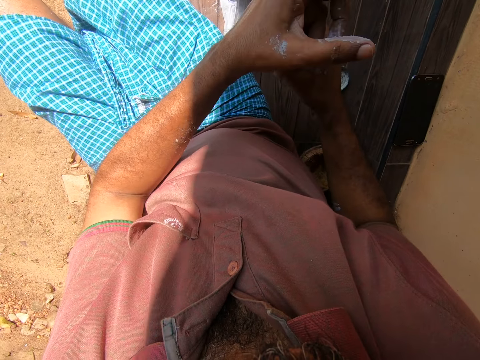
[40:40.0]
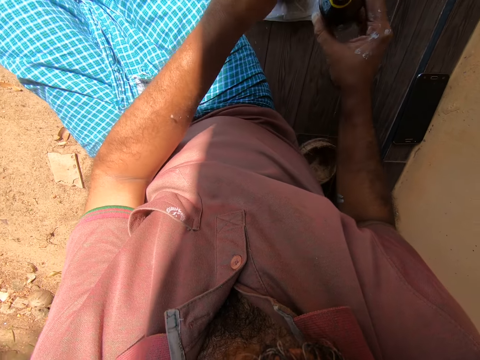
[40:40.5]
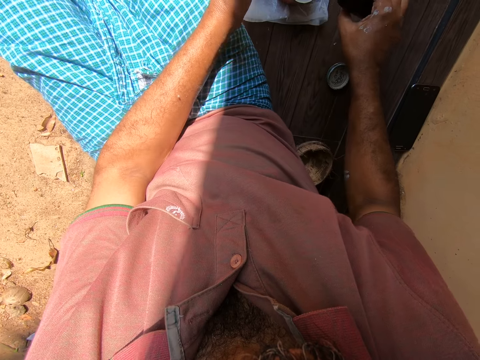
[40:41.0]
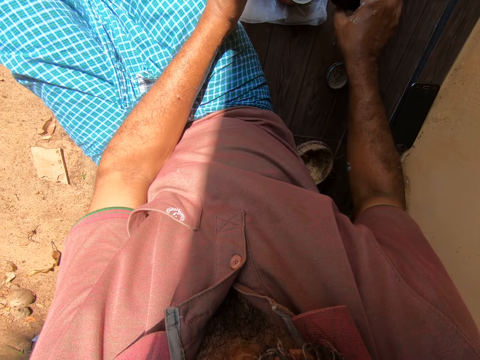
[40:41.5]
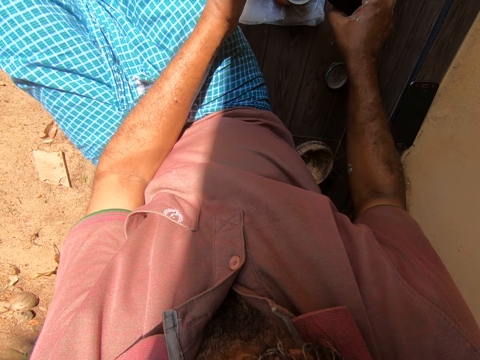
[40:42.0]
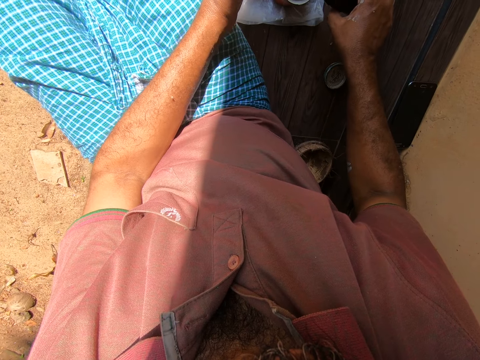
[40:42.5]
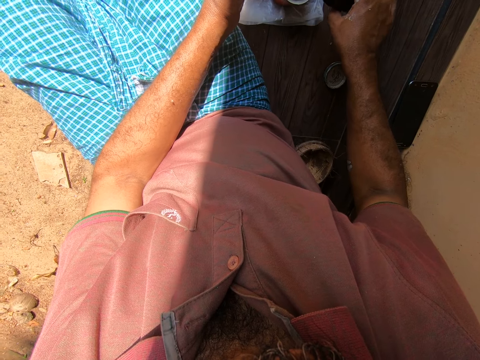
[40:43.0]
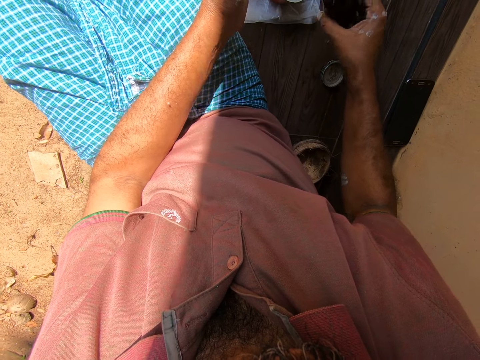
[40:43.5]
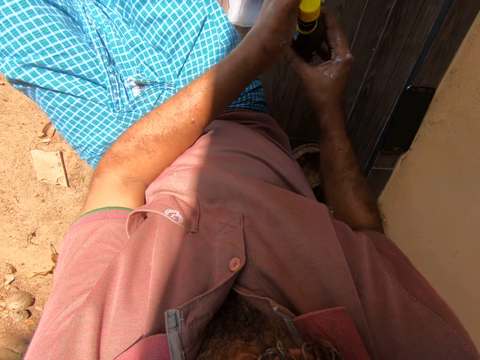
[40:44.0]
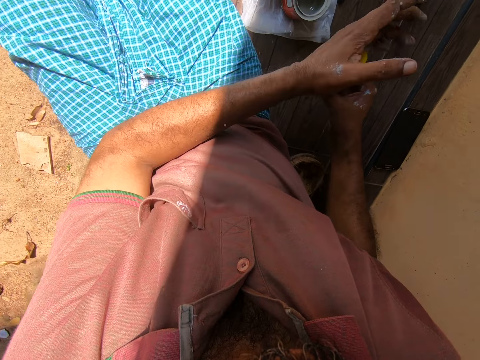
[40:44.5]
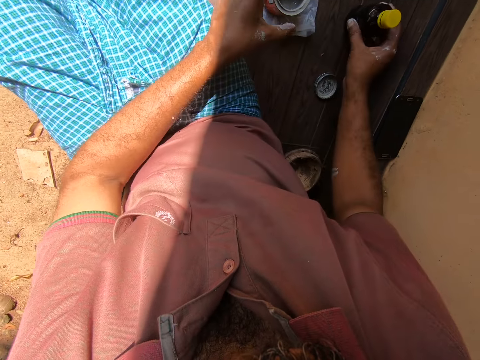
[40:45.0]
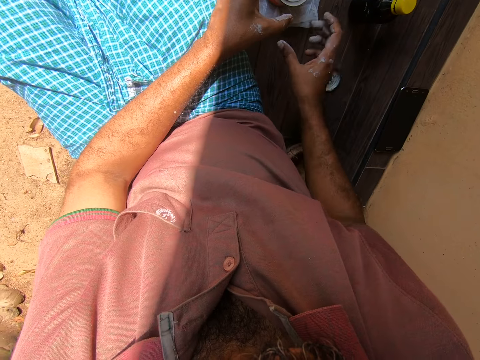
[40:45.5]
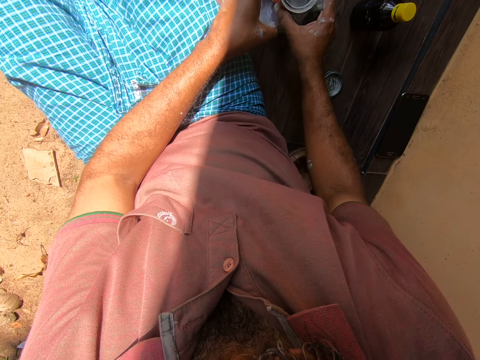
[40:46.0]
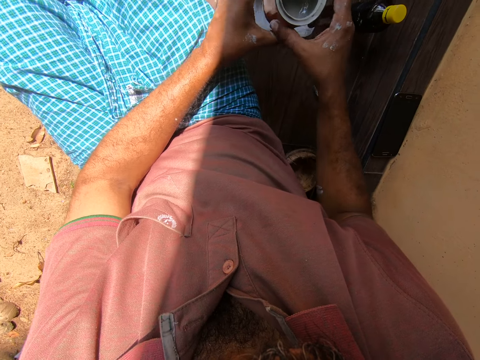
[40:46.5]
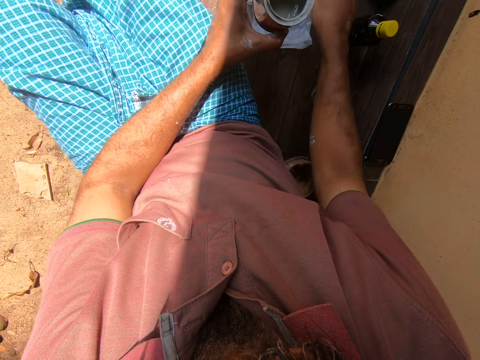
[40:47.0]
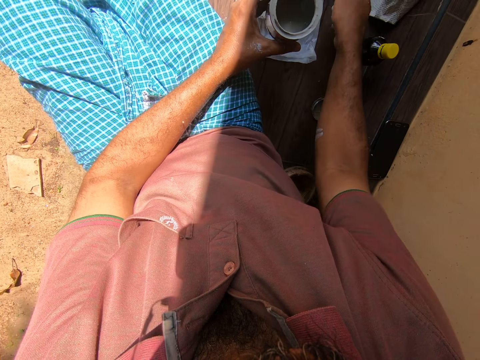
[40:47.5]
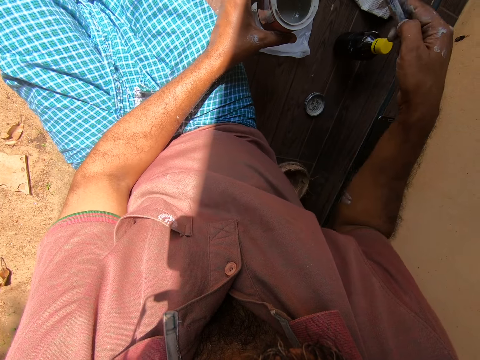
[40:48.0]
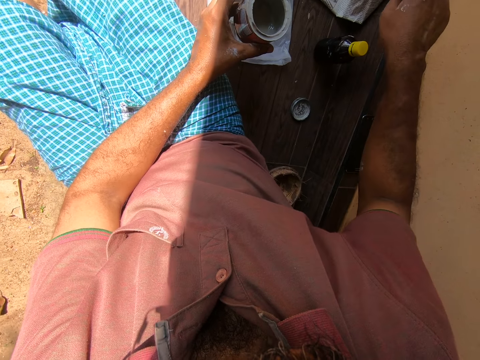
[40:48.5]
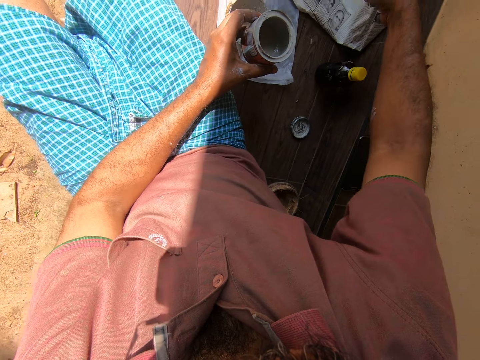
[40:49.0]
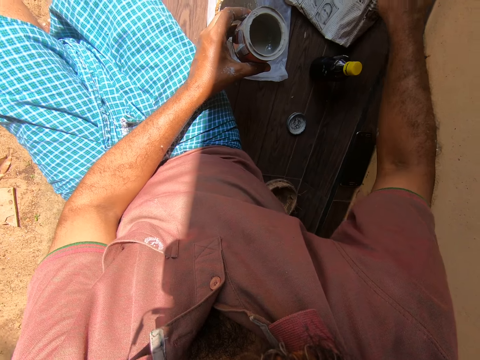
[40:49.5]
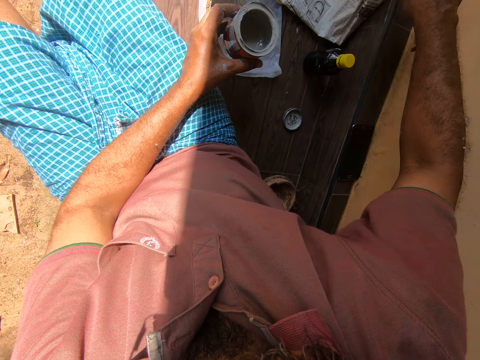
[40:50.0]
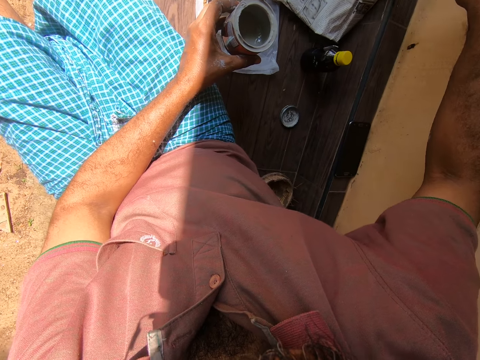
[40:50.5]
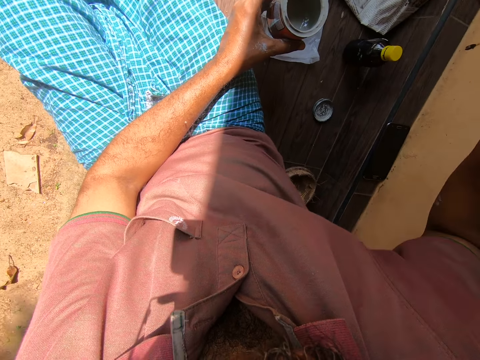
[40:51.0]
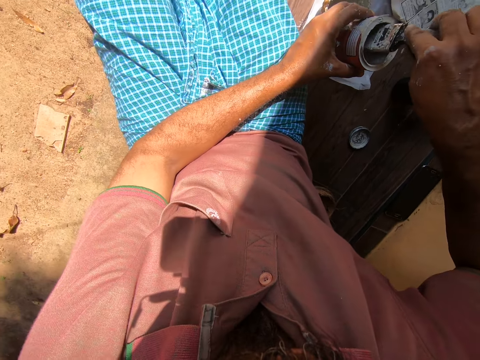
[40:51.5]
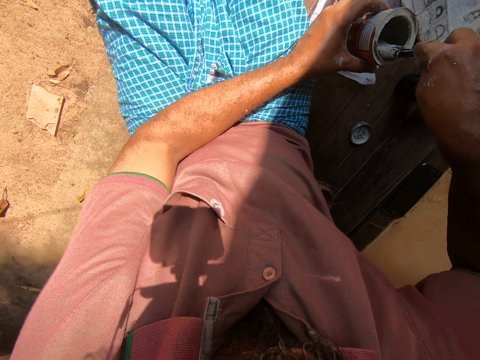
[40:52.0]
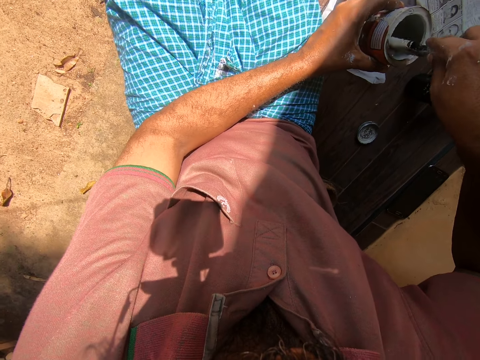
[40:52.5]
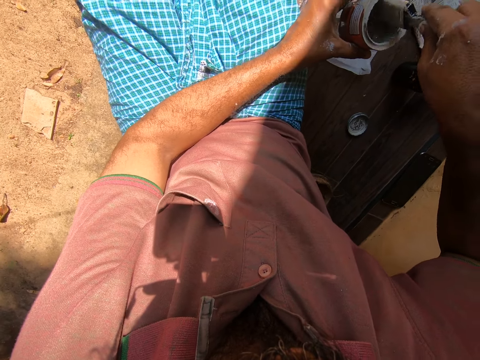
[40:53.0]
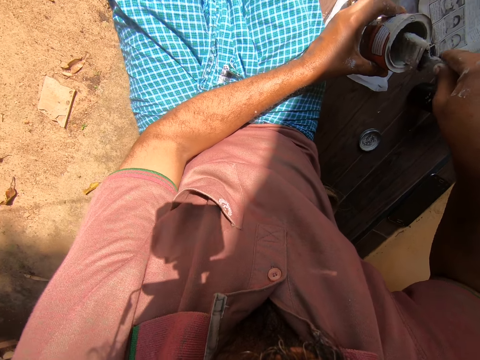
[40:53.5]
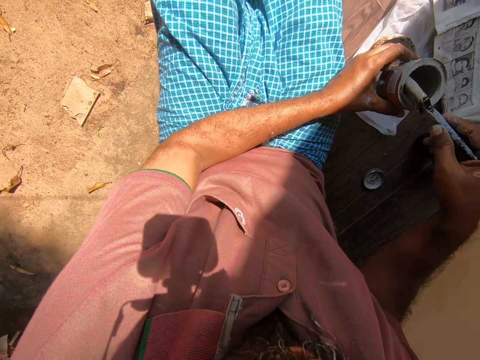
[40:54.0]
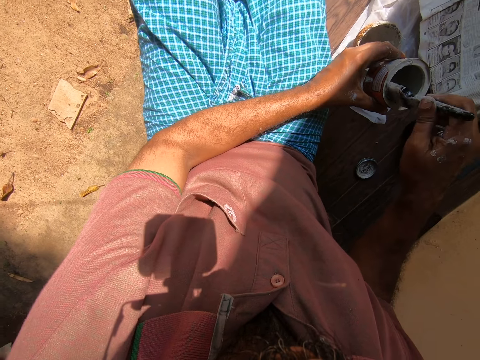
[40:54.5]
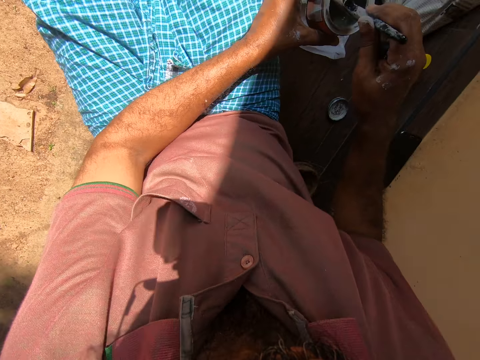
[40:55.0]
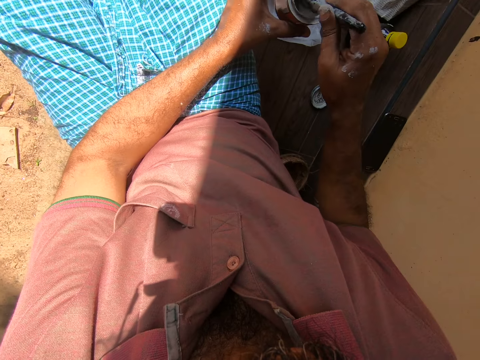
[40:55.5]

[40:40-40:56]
The camera wearer picks a bottle of solvents. He opens the bottle with his left hand, and pours liquid from the bottle into the paint can. He closes the bottle with a lid with his left hand. He drops the bottle on the tile paving or the table. He picks up the paint can from the tile paving with his right hand and passes the paint can to his left hand. He picks the paintbrush from the tile paving with his right hand. He dips the paintbrush into the paint can. He stirs paint in the paint can with the paintbrush.

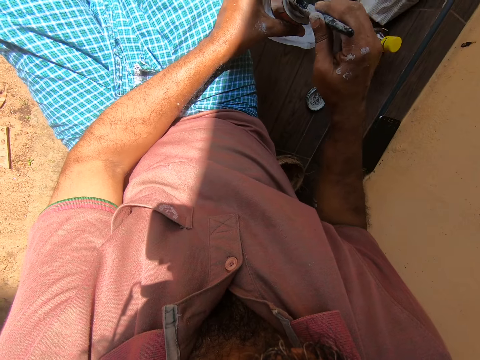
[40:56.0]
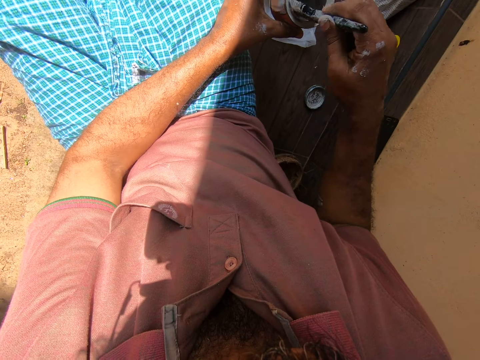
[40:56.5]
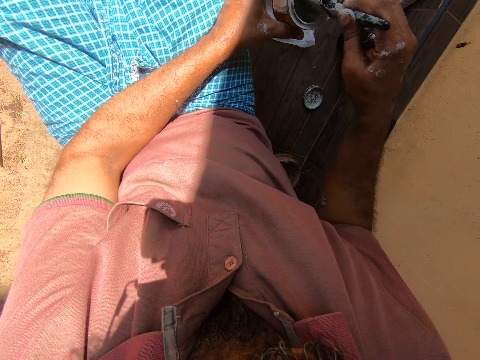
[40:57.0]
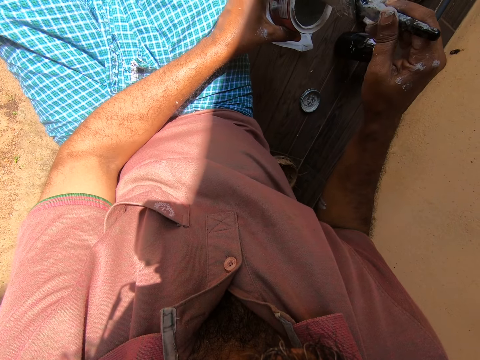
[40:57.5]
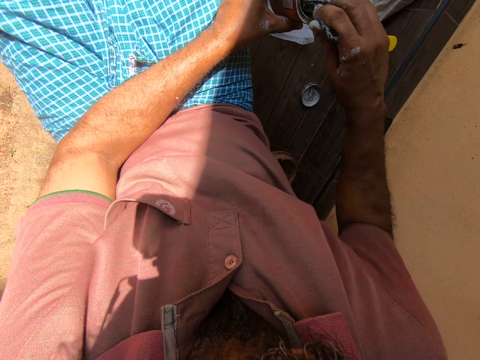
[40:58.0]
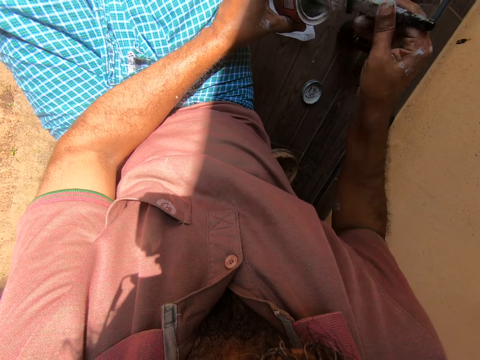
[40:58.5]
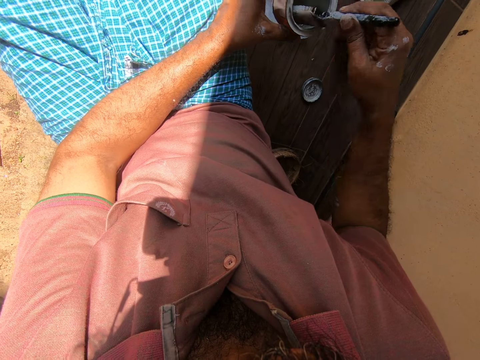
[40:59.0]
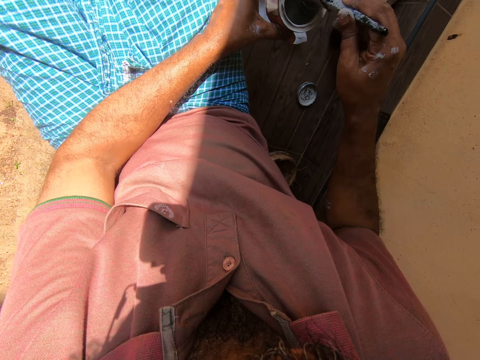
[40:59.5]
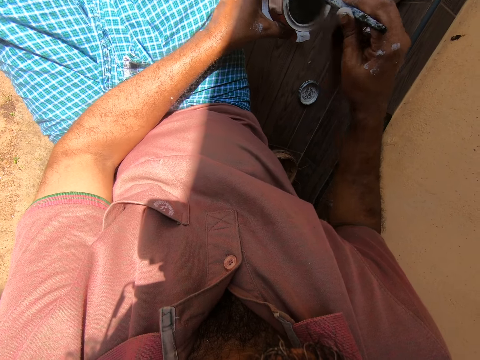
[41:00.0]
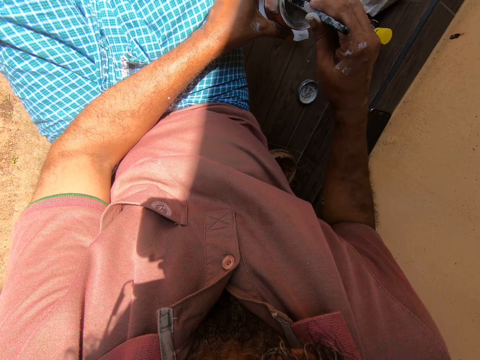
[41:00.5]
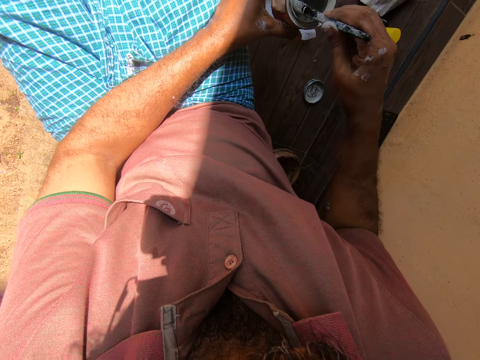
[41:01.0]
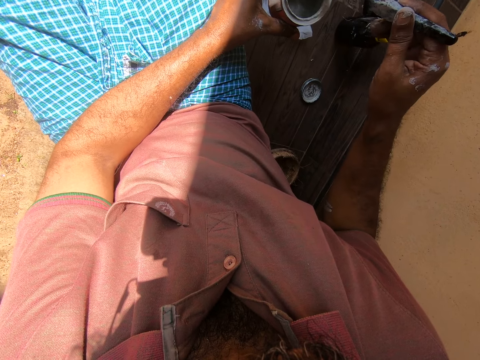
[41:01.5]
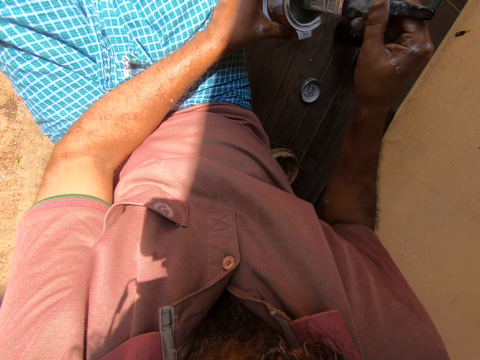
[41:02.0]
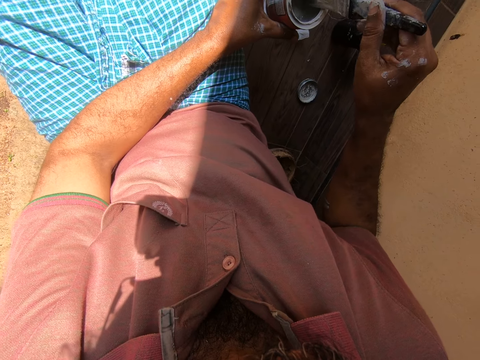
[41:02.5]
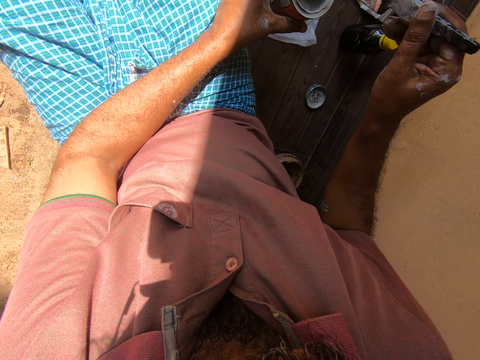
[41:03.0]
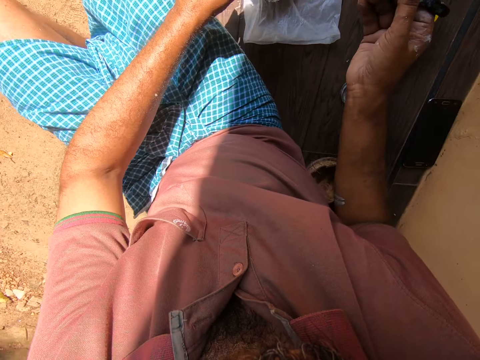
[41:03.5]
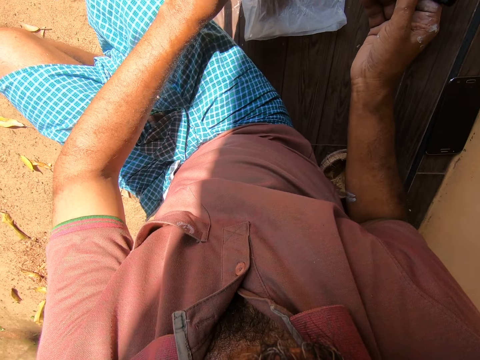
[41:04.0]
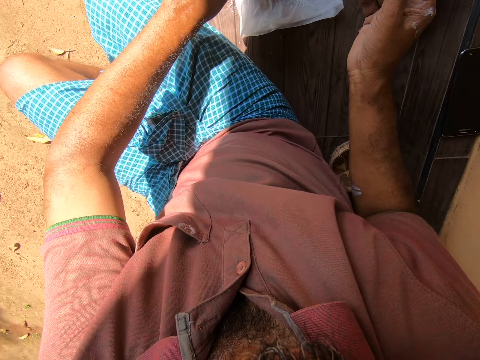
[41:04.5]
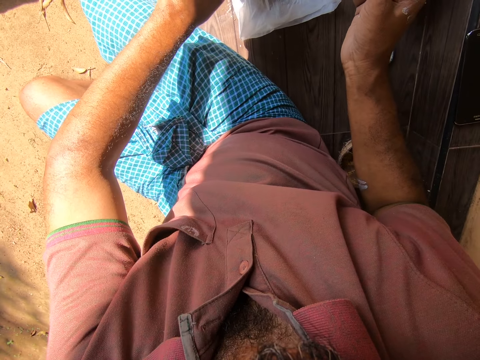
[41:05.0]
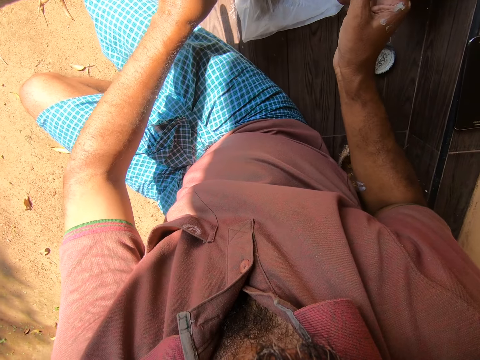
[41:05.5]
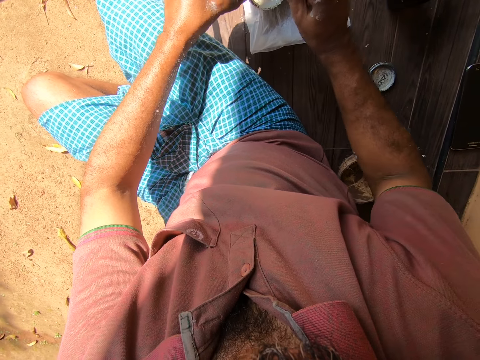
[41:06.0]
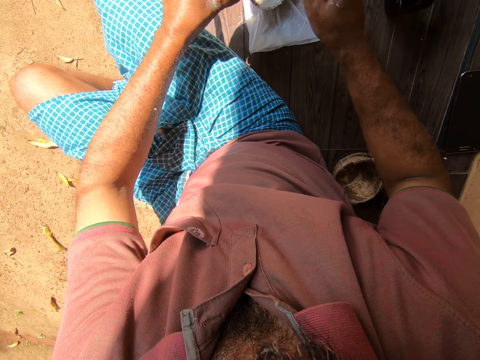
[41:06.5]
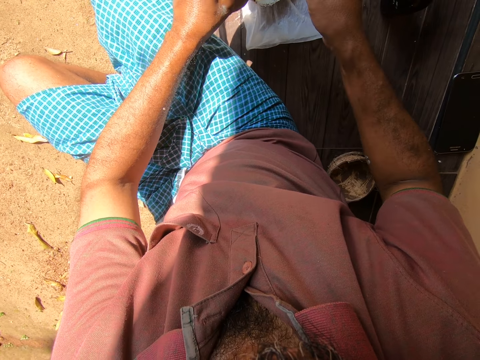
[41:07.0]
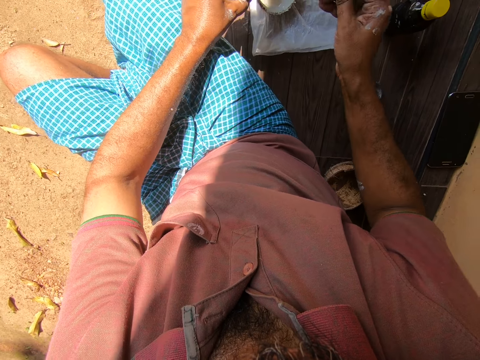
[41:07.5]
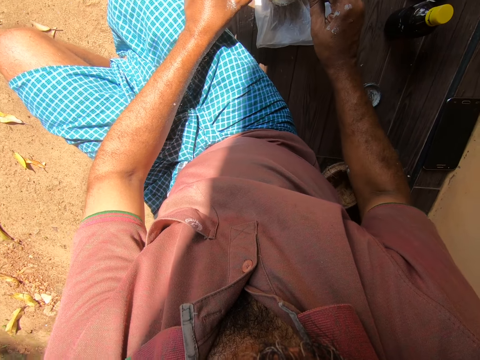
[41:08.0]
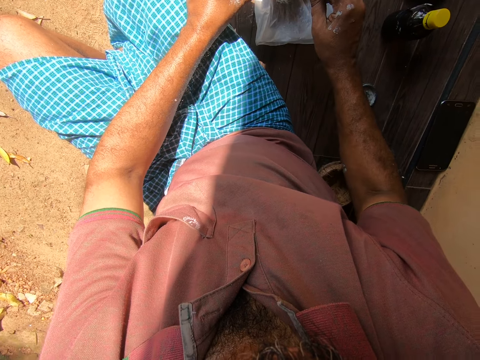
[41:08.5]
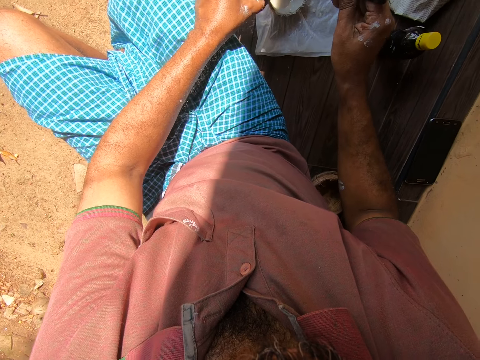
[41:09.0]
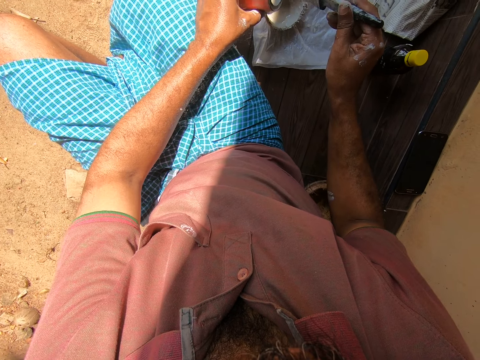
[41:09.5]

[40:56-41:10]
The camera wearer rubs the paintbrush on the top of the paint can. They pour the paints from the paint can to the container. They remove stuck paint in the can with a painting brush. They put the paints on the container.
